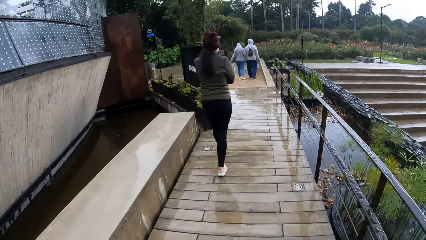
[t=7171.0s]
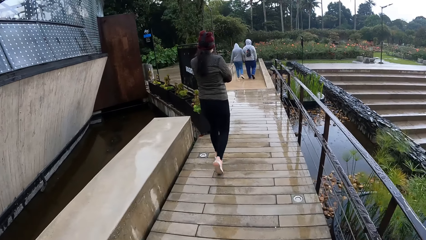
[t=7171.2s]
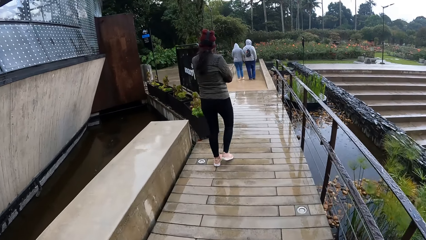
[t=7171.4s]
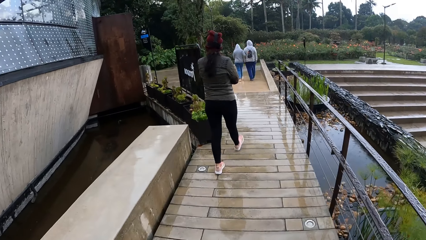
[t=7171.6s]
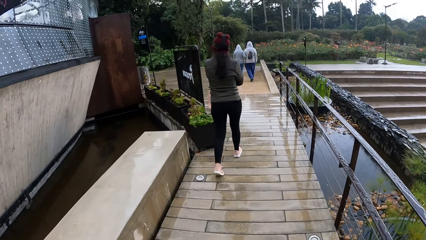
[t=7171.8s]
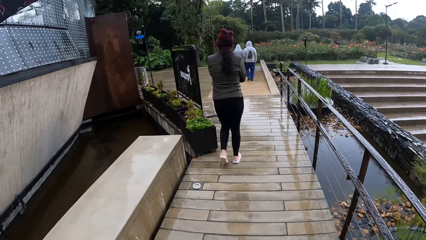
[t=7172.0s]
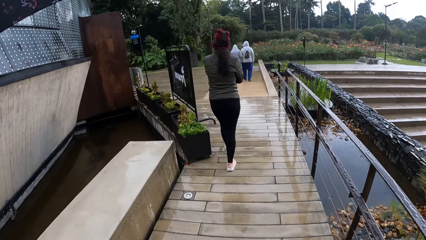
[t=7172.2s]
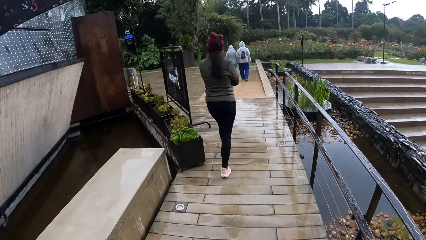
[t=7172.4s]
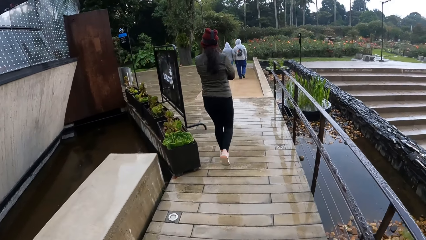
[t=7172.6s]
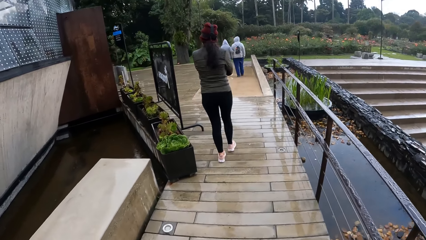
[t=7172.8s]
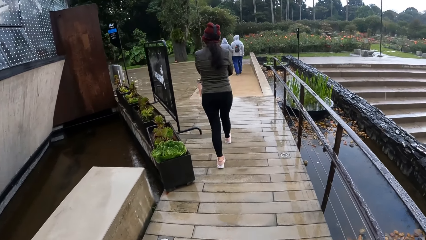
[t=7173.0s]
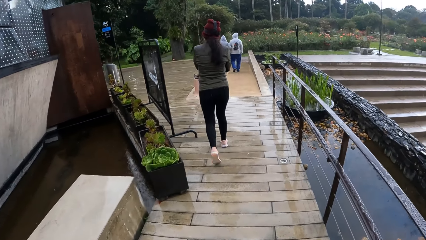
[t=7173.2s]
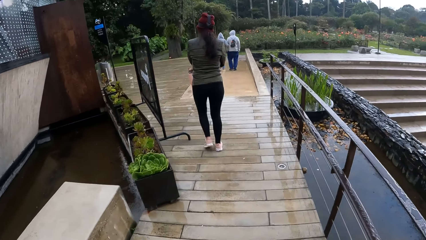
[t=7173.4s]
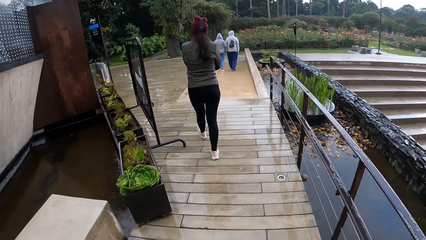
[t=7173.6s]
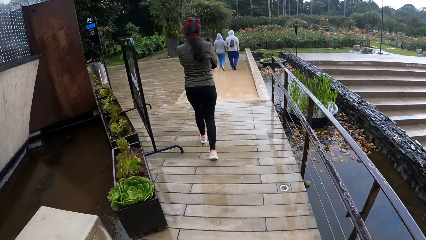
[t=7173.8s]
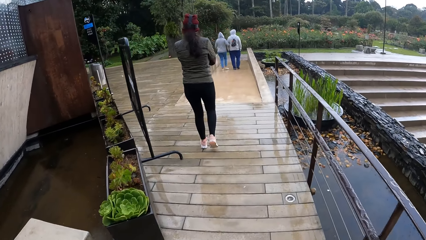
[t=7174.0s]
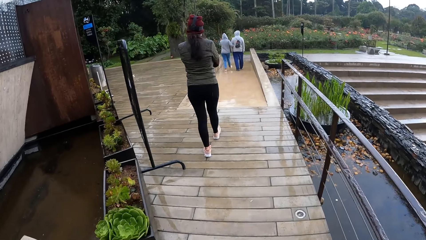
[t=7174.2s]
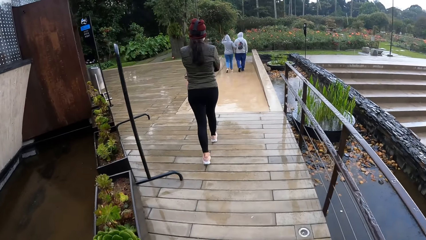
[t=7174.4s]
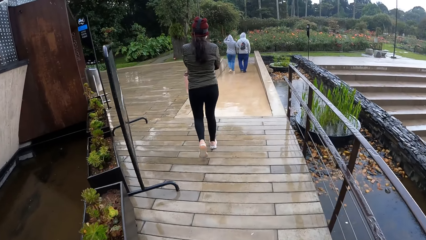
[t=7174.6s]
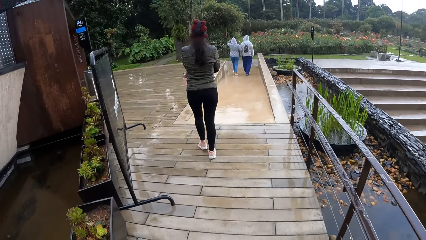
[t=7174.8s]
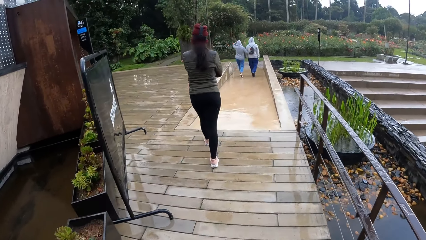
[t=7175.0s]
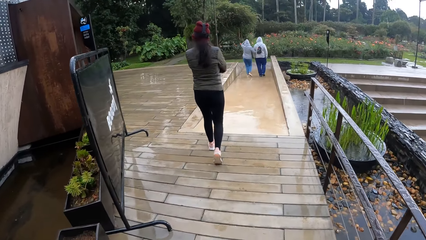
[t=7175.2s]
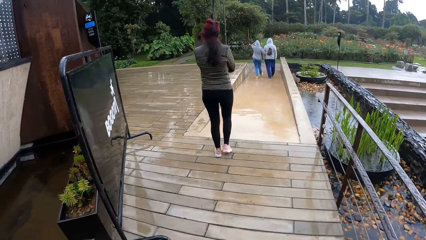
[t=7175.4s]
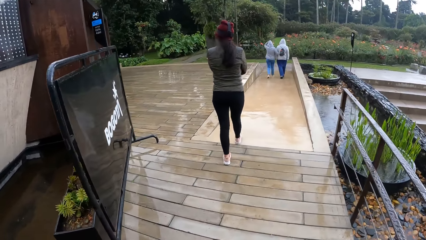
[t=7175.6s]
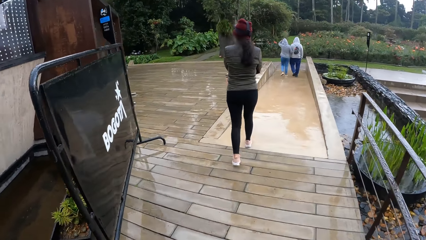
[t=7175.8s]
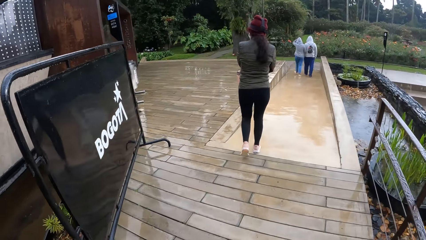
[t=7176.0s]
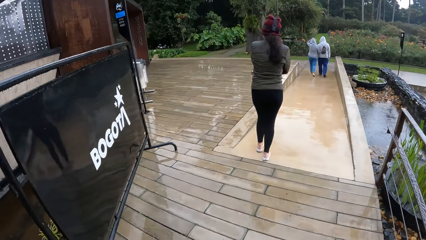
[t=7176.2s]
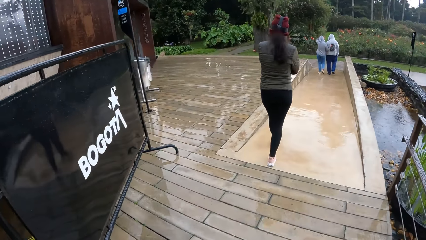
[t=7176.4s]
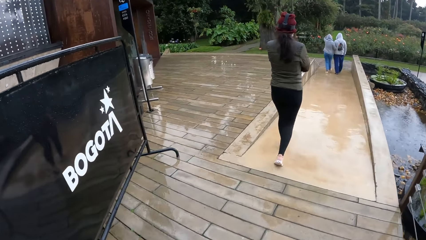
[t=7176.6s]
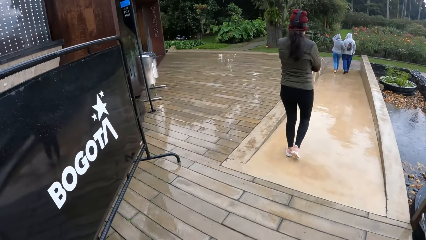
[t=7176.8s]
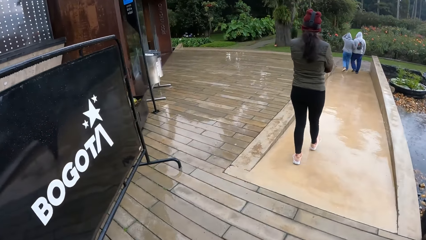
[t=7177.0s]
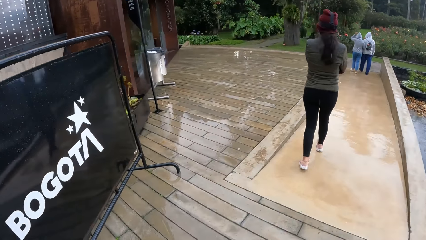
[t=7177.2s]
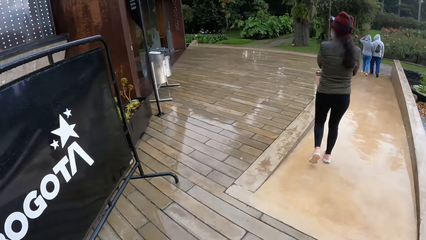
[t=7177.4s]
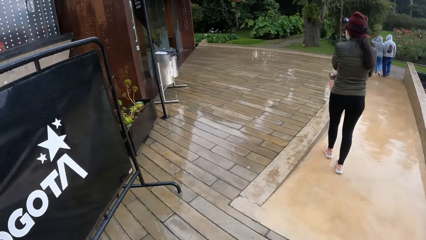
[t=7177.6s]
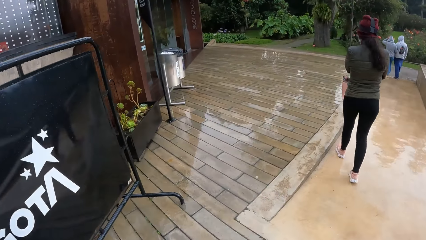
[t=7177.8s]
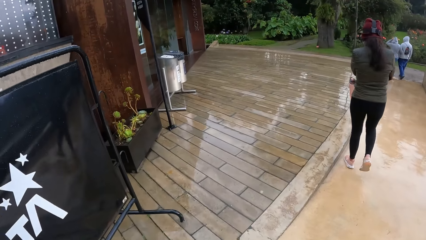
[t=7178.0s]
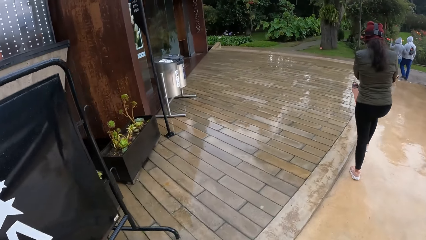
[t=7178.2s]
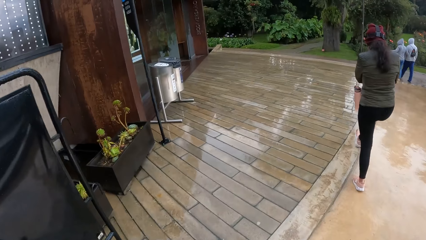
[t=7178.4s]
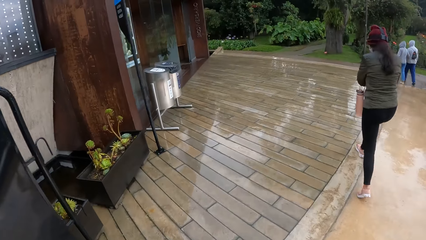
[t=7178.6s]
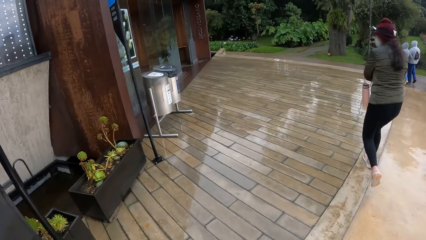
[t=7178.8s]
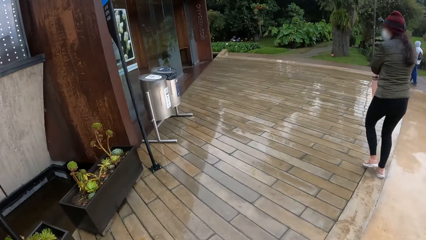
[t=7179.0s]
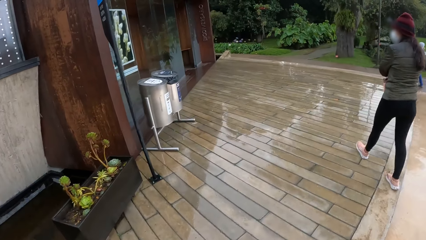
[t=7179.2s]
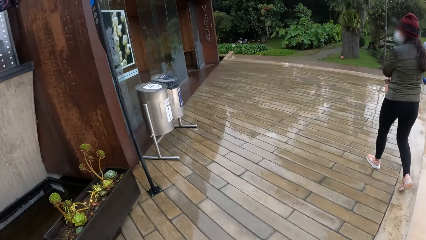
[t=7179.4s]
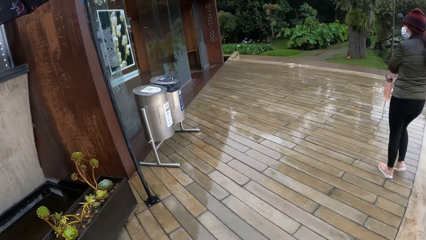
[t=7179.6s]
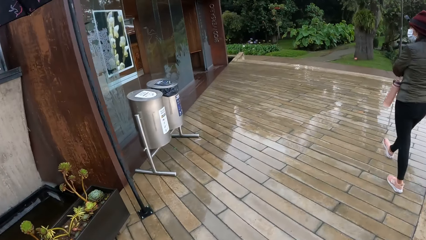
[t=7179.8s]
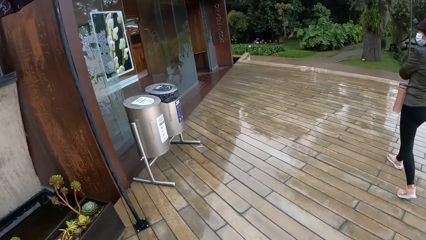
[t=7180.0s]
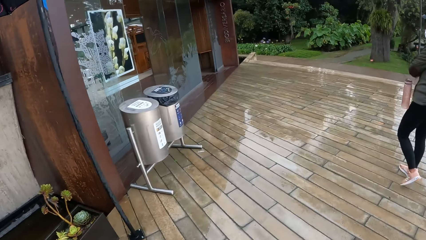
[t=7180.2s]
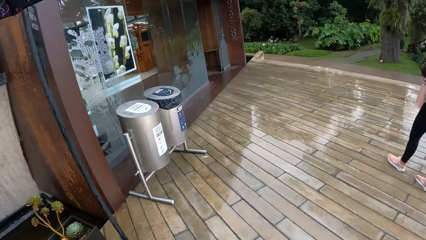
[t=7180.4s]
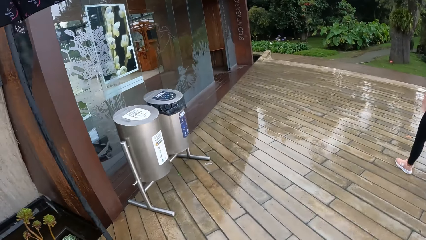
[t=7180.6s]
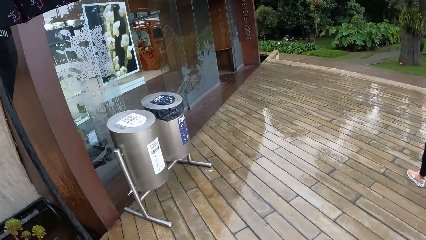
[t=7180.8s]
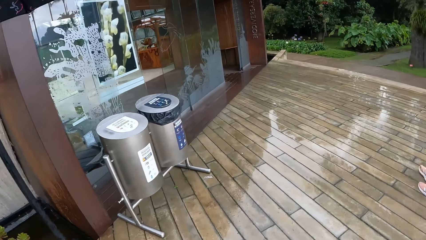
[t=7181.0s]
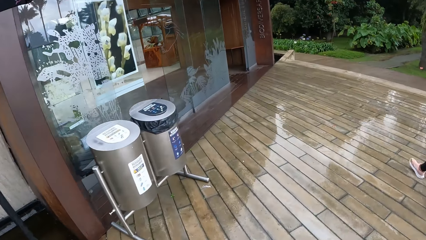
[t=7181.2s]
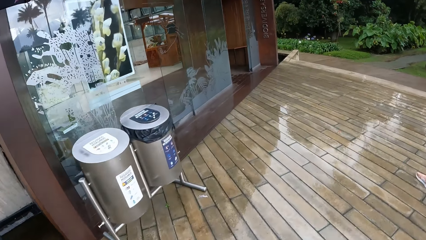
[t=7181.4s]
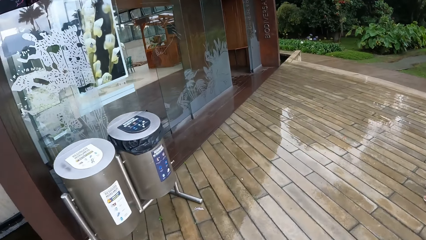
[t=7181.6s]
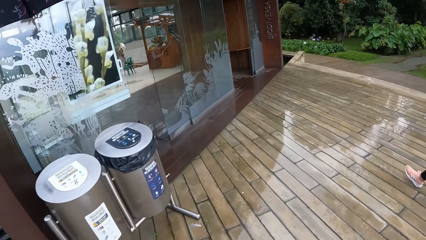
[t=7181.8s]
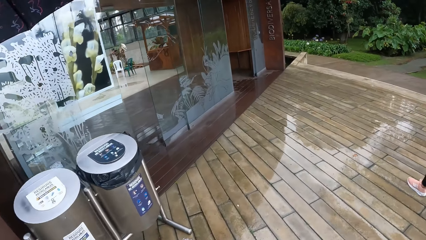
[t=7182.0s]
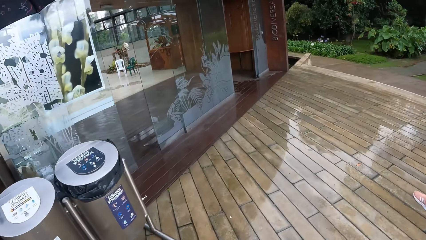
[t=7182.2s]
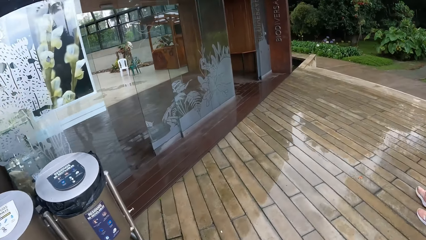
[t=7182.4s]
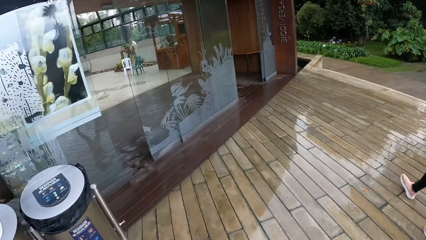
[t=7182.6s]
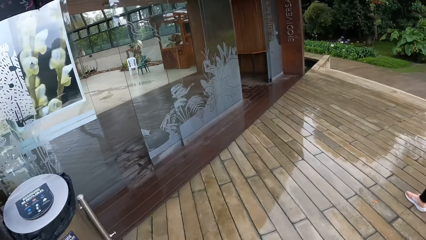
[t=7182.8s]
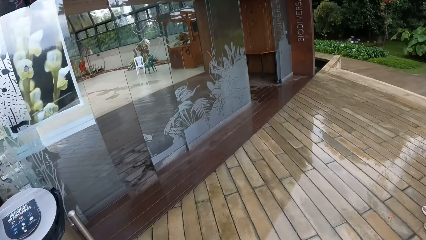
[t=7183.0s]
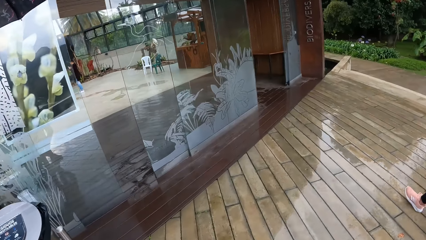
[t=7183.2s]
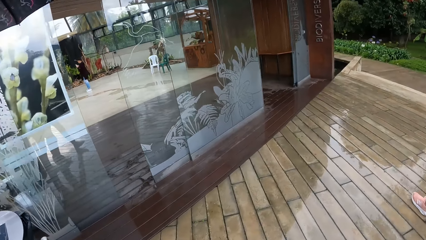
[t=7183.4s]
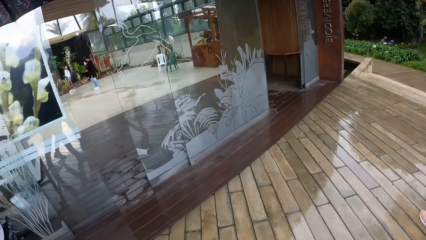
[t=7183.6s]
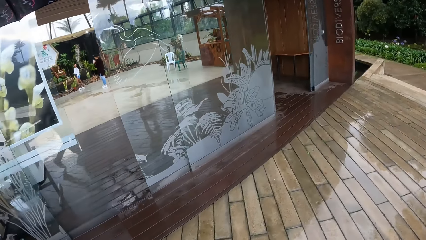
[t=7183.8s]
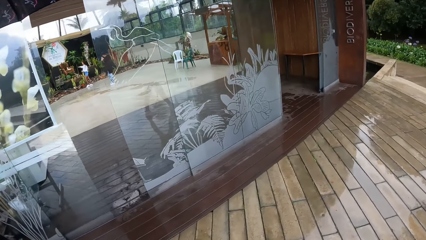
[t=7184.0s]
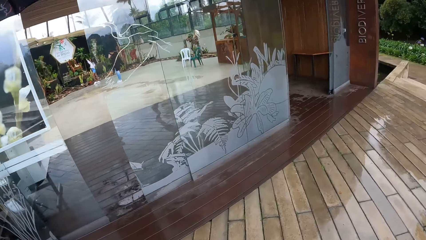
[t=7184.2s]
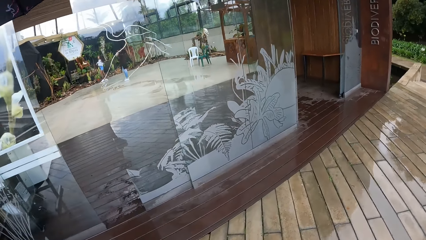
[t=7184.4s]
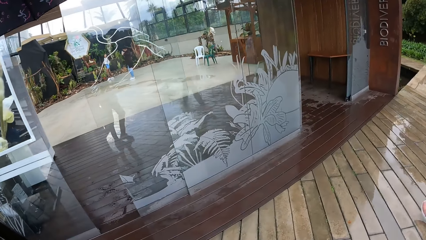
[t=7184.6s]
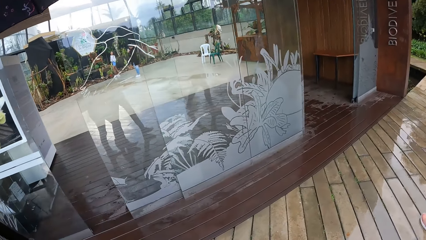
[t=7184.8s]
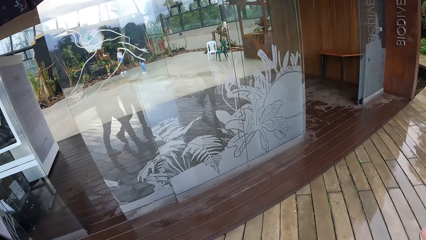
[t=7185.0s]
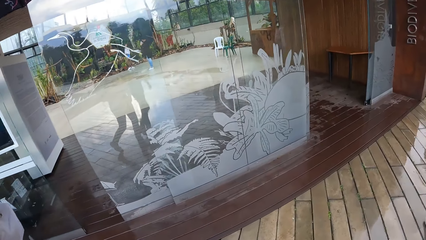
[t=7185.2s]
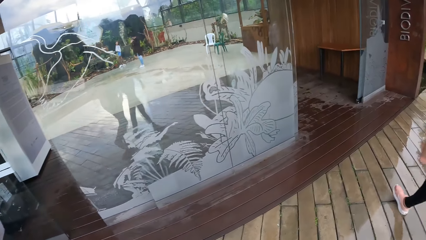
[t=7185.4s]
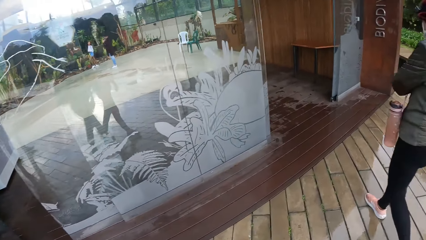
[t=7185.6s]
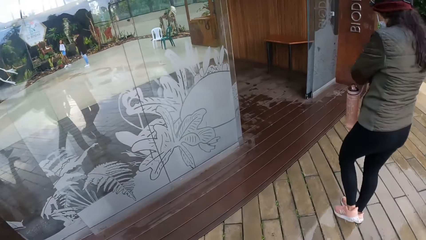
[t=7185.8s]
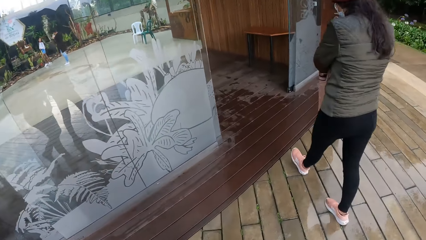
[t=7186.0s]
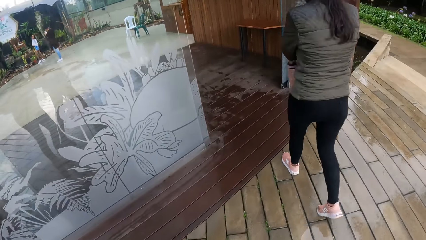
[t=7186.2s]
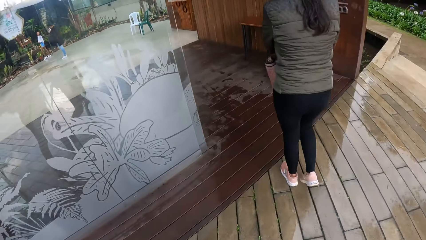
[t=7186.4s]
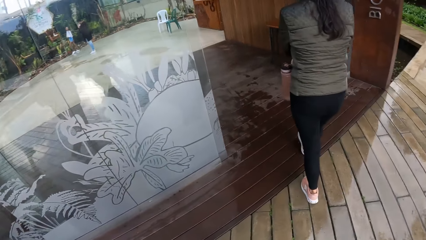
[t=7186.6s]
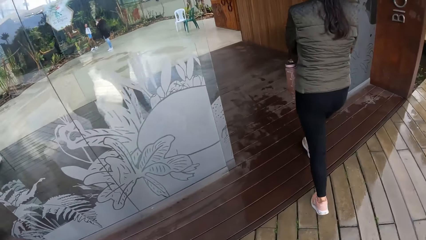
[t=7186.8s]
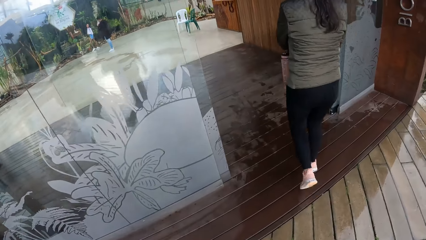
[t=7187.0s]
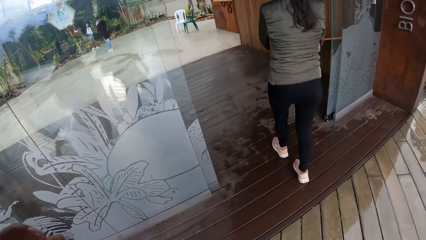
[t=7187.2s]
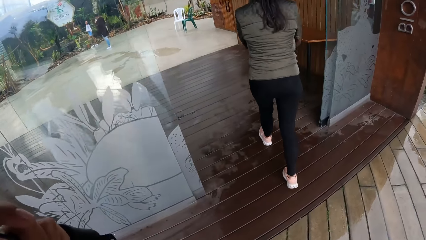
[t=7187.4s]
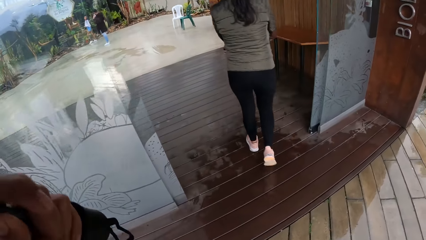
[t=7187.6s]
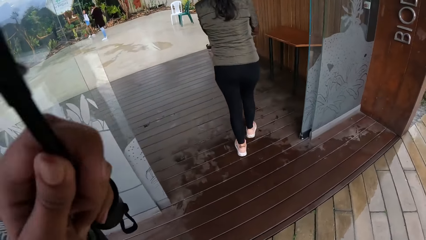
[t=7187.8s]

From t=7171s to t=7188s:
The woman touches her head with her left hand. The camera wearer looks around the compound.
